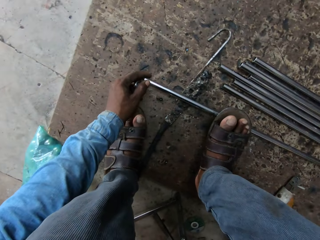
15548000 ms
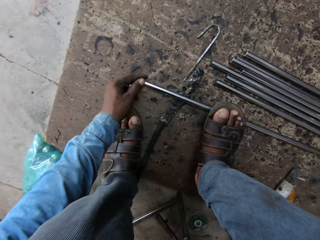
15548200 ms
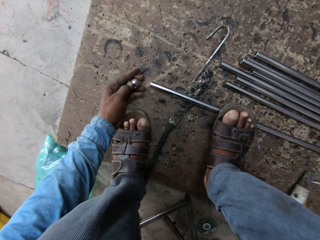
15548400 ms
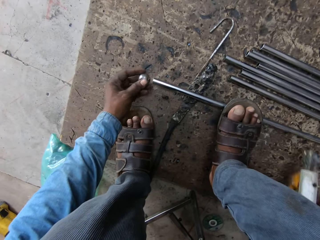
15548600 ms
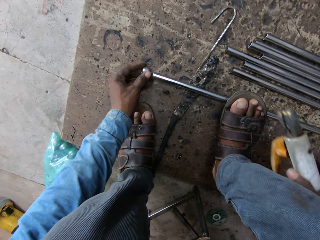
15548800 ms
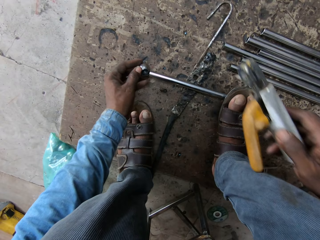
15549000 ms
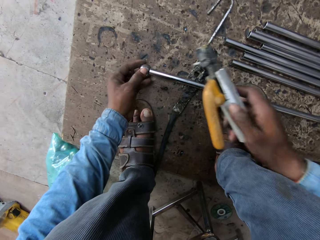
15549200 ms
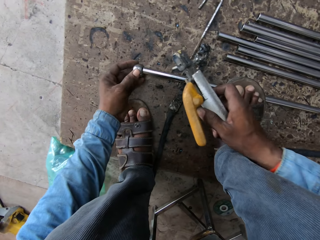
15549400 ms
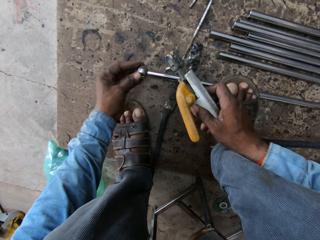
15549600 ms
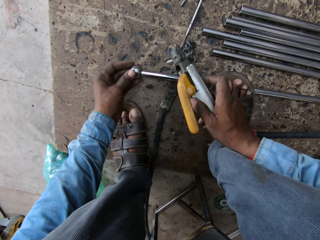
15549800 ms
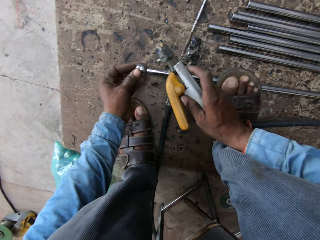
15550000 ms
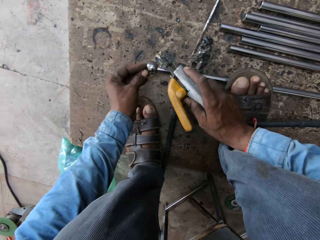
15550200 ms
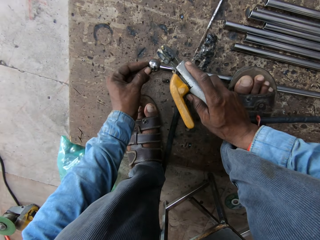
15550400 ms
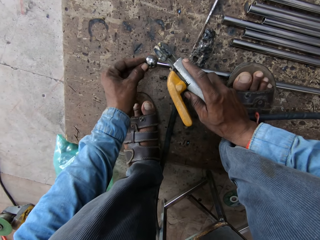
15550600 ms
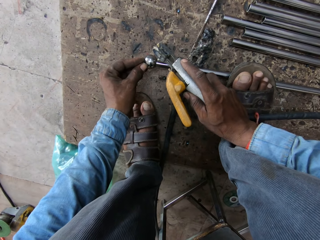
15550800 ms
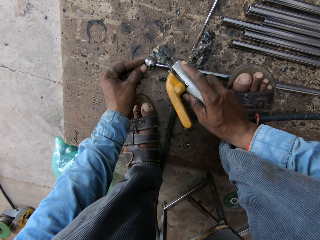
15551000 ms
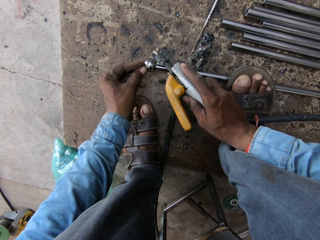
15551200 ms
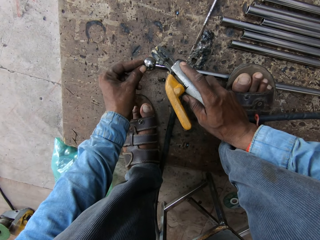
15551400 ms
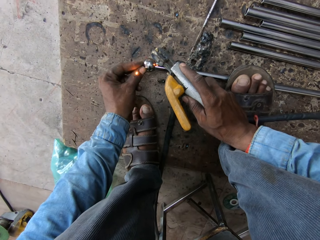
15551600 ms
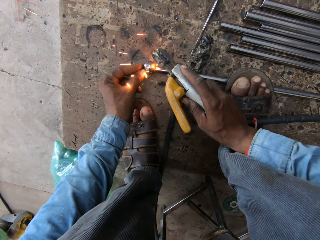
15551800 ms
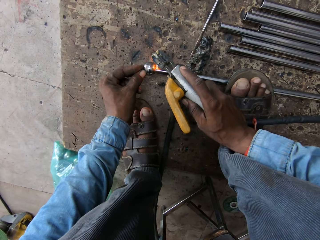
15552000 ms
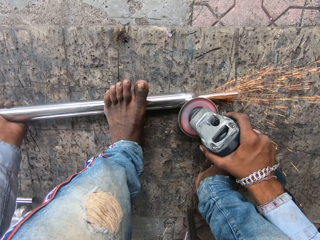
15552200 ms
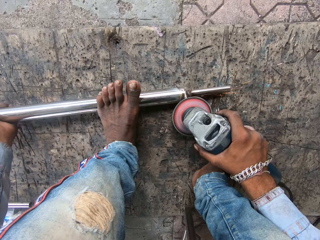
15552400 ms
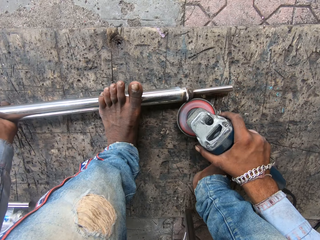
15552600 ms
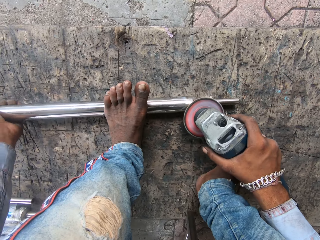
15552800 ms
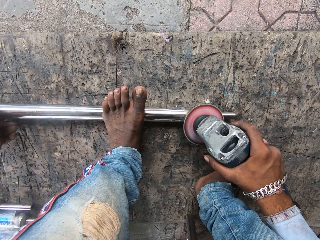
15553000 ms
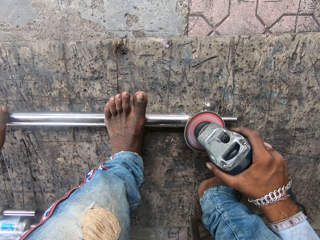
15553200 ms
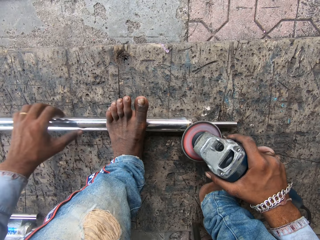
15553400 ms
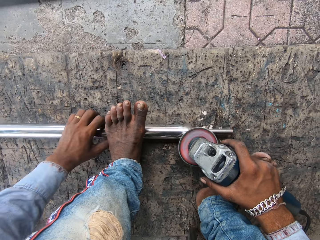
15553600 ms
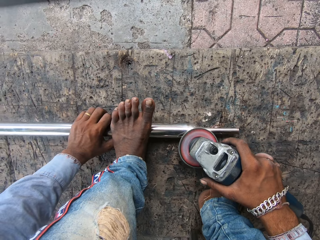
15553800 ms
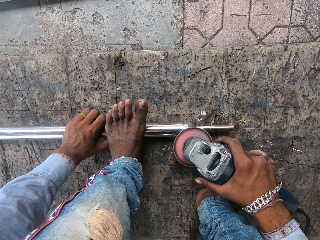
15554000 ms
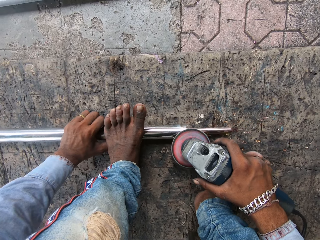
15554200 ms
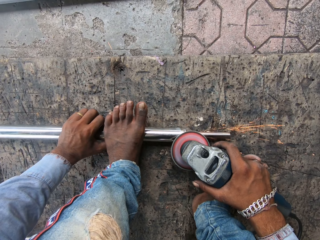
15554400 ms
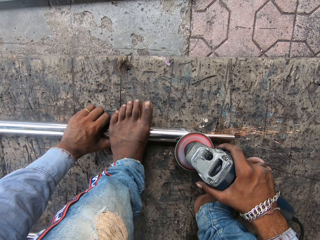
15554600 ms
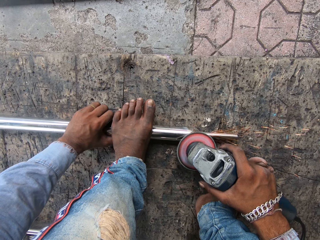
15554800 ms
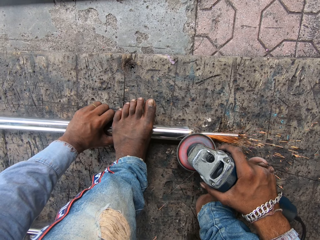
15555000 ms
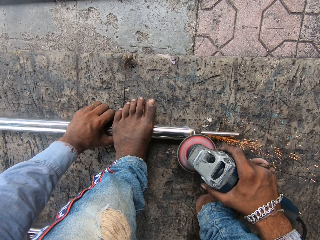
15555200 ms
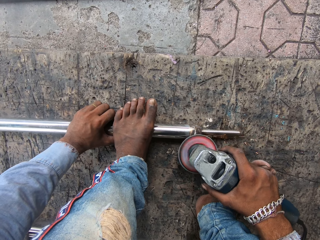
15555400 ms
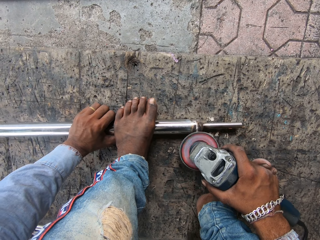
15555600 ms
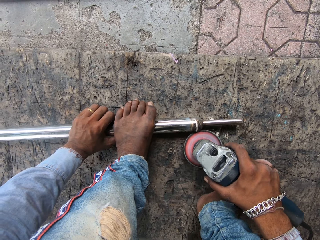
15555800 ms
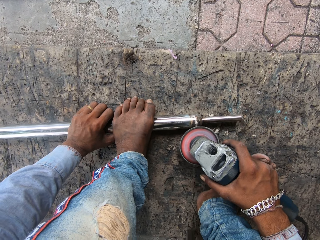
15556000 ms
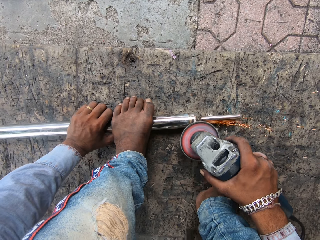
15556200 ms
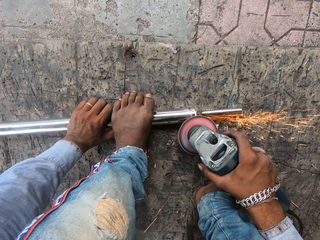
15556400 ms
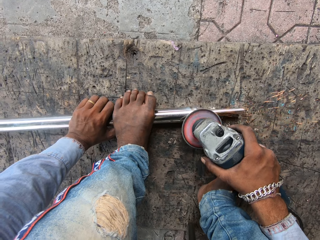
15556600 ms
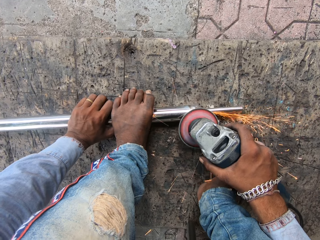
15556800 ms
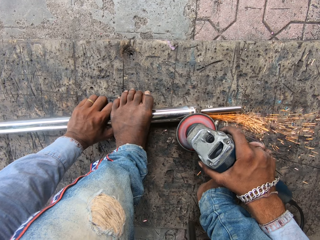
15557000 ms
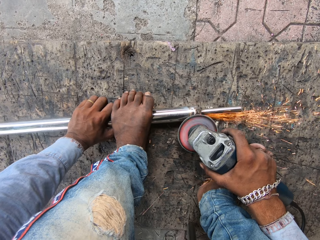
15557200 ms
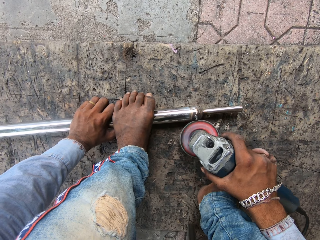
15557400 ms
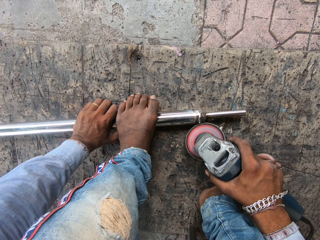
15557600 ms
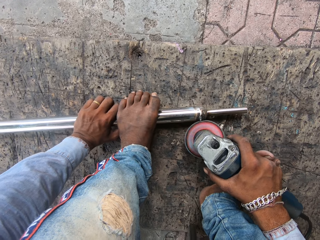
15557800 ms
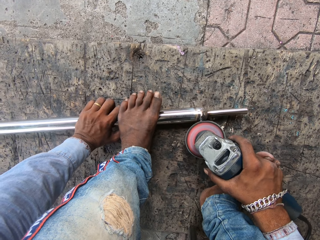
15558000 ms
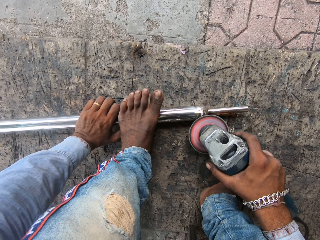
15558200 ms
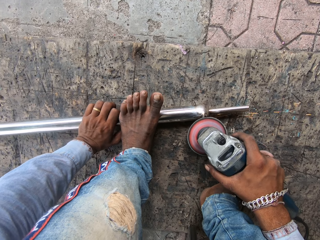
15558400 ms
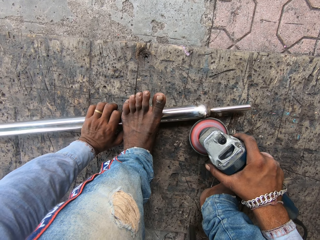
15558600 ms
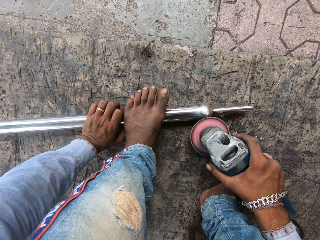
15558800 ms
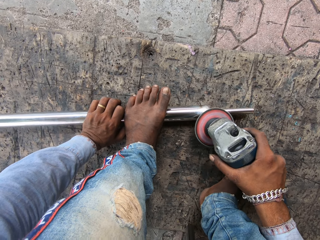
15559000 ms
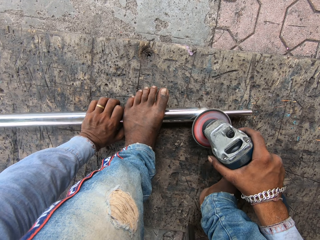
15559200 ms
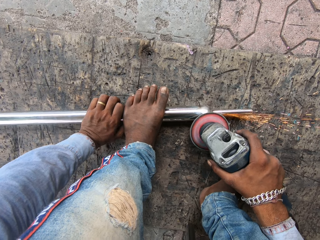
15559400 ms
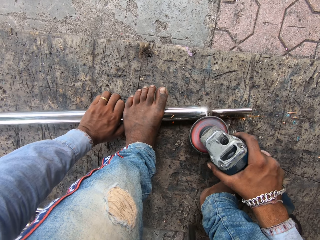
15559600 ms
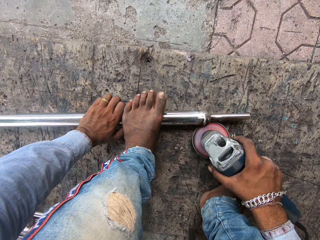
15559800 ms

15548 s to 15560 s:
The camera wearer puts a ball in the tip of the iron rod. They weld the iron rod. They weld the rod with something.

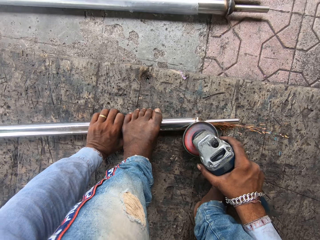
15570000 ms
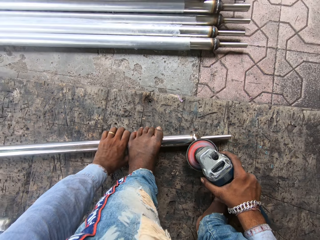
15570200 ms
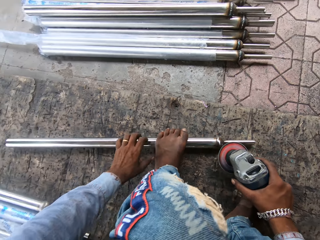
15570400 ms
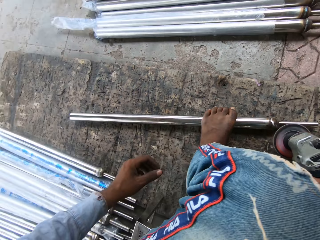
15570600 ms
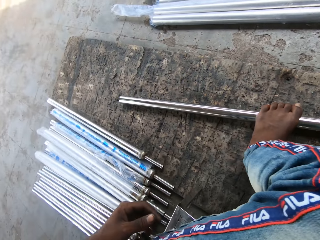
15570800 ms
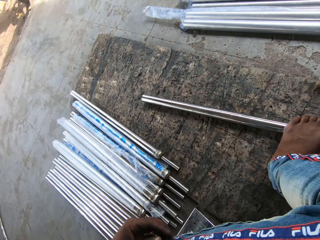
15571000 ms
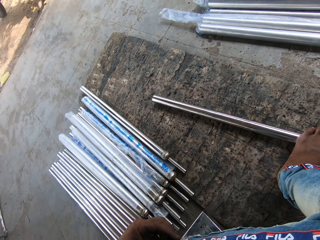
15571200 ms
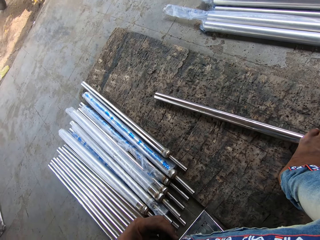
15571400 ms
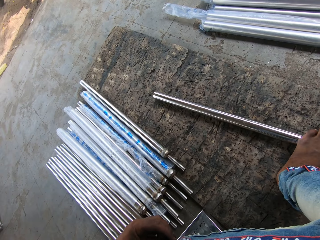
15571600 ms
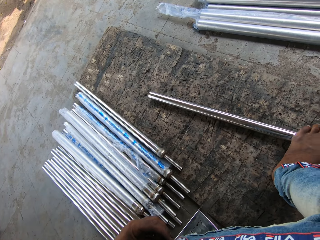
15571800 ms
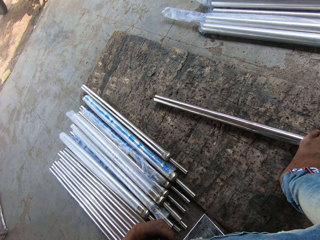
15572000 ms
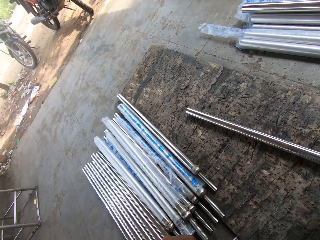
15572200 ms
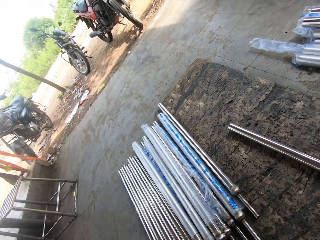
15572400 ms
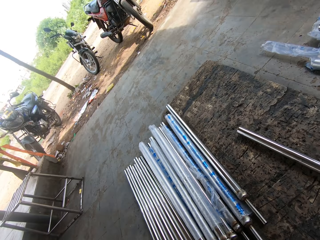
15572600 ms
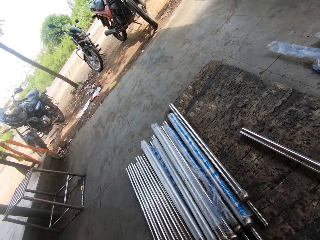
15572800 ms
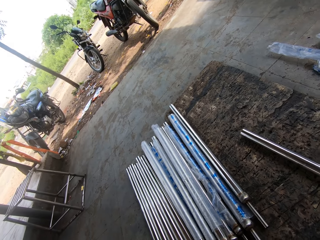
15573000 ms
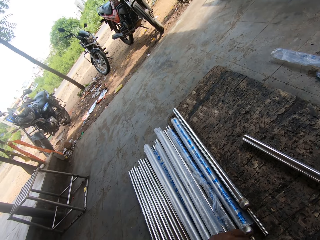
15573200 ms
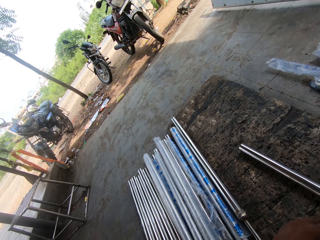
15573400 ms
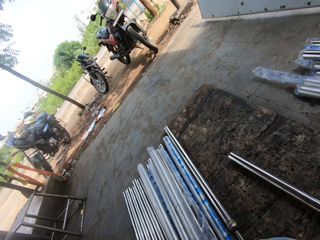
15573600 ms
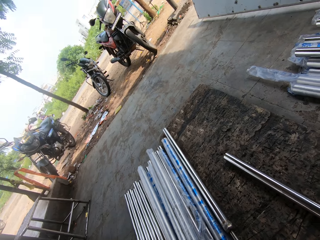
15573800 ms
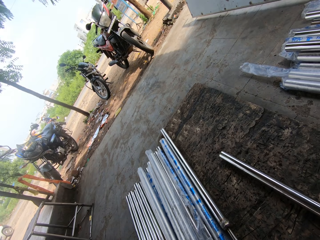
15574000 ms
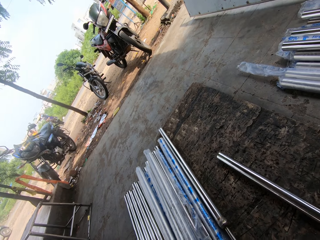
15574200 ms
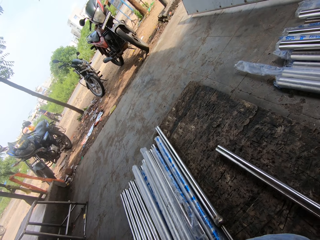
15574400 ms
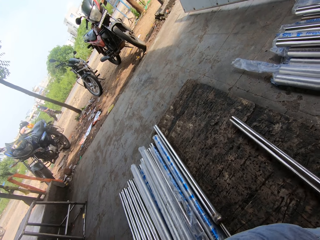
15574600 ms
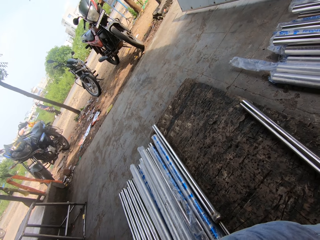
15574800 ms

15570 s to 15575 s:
The camera wearer looks around.
